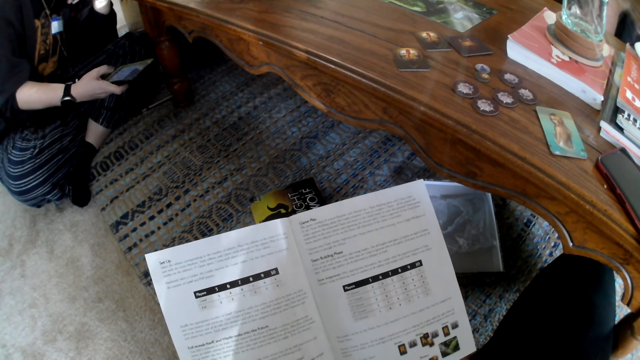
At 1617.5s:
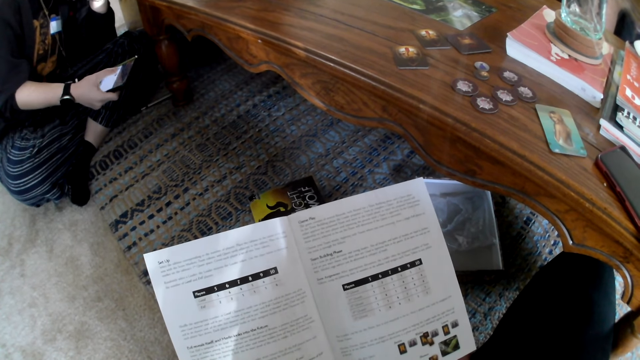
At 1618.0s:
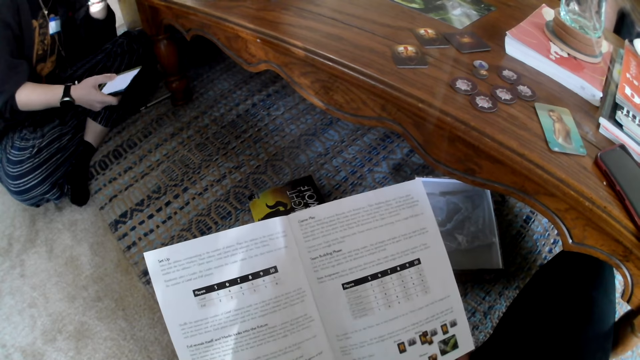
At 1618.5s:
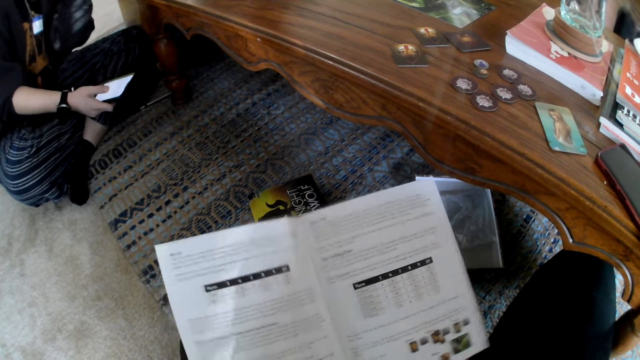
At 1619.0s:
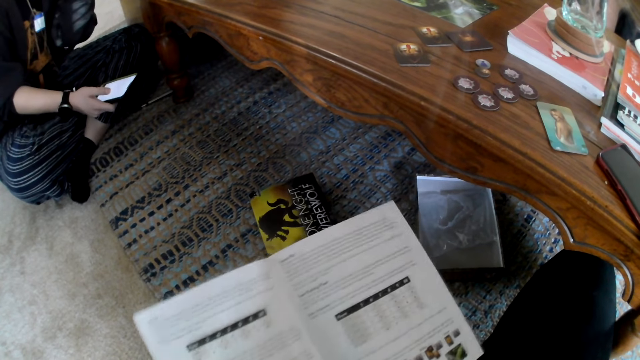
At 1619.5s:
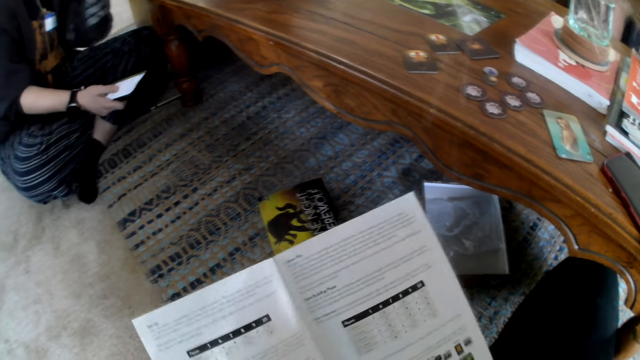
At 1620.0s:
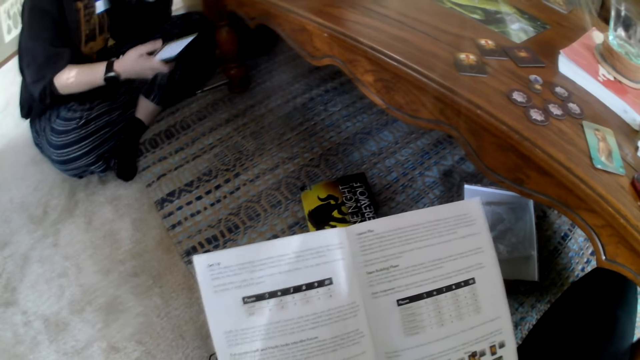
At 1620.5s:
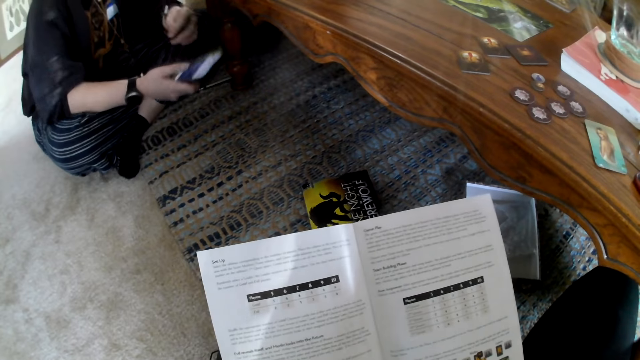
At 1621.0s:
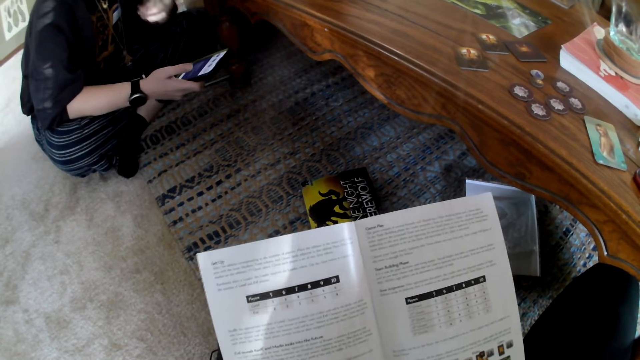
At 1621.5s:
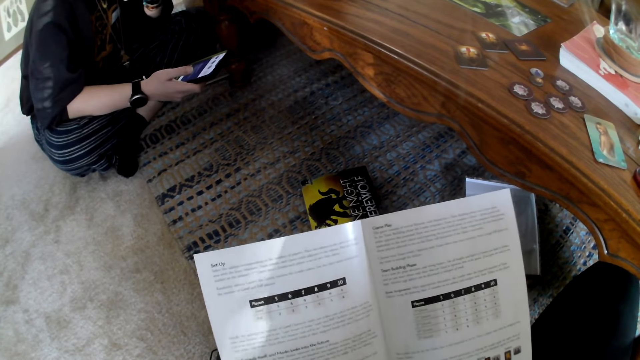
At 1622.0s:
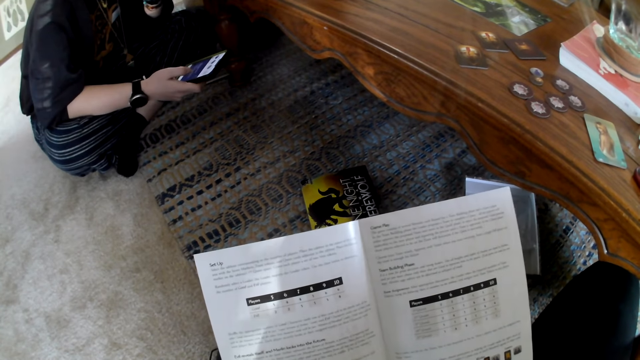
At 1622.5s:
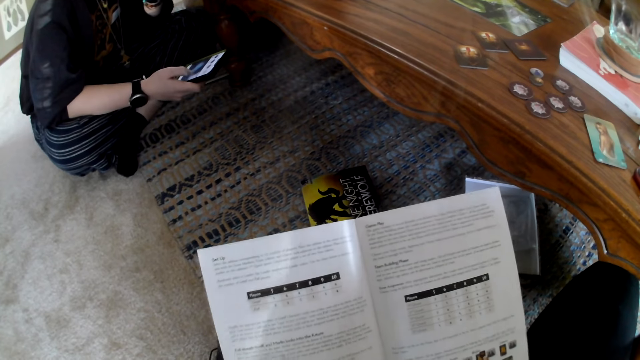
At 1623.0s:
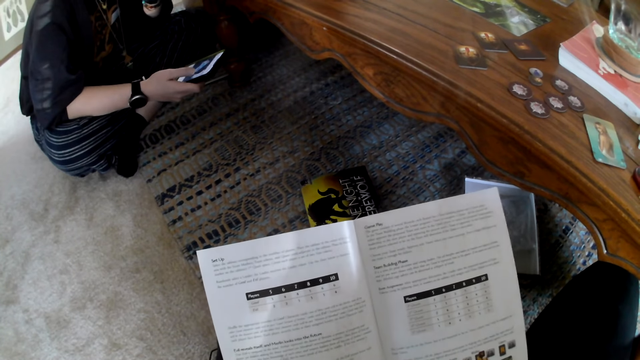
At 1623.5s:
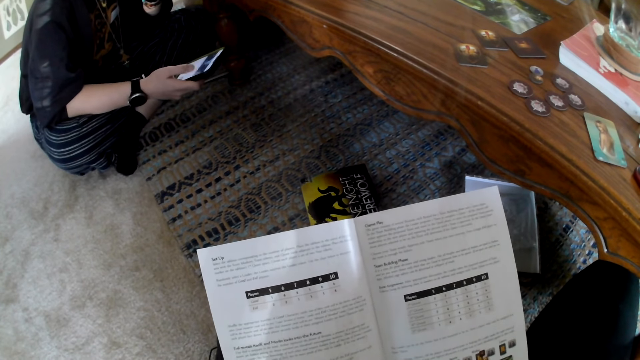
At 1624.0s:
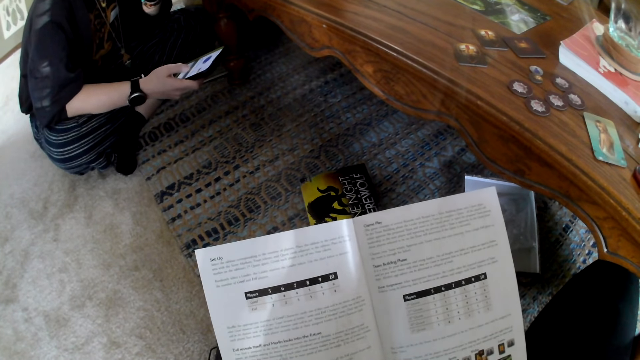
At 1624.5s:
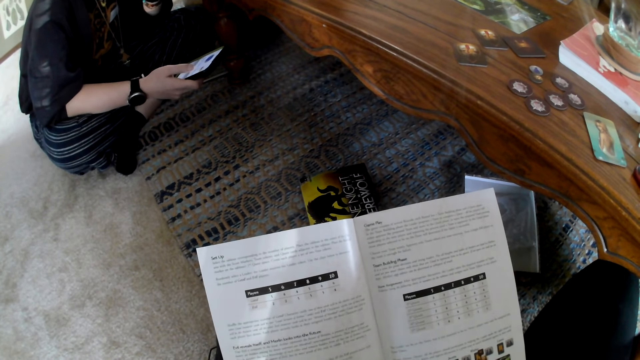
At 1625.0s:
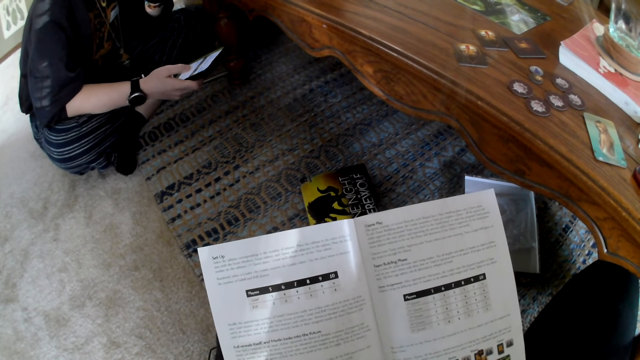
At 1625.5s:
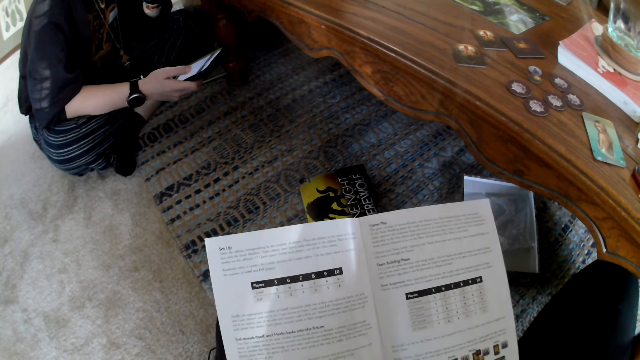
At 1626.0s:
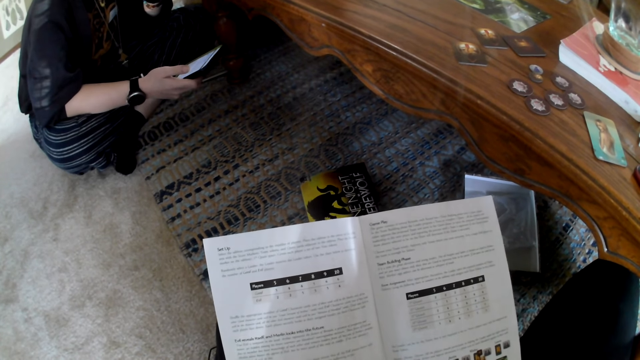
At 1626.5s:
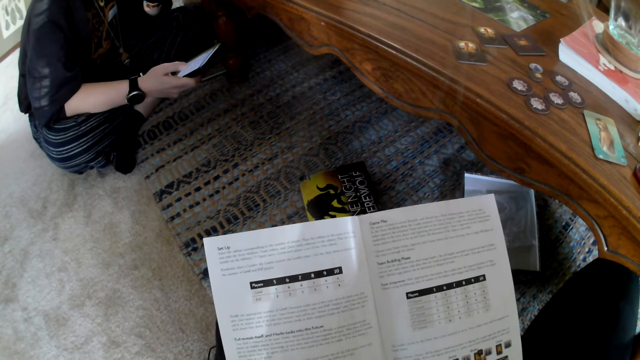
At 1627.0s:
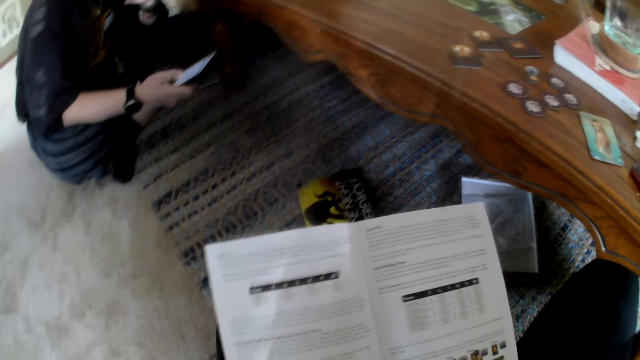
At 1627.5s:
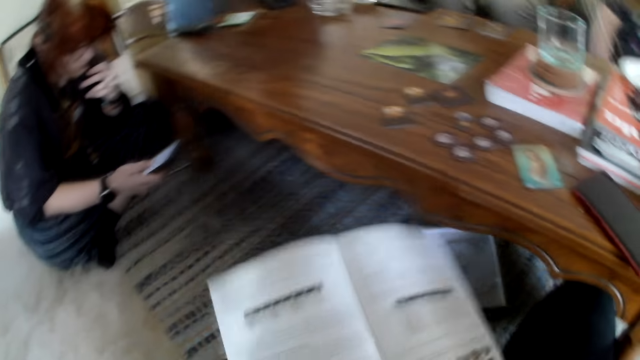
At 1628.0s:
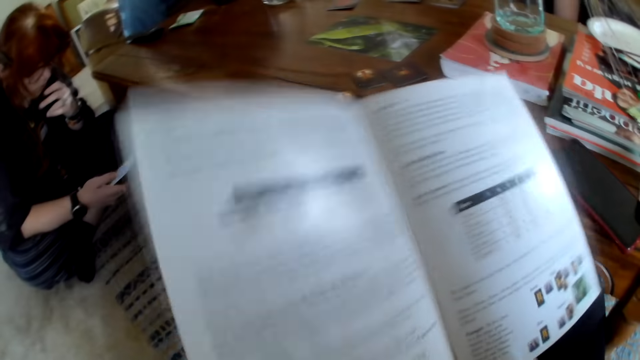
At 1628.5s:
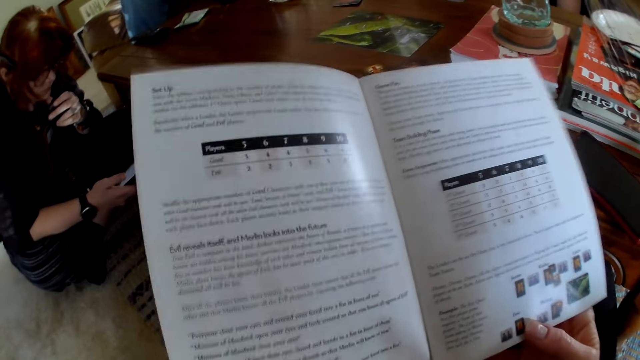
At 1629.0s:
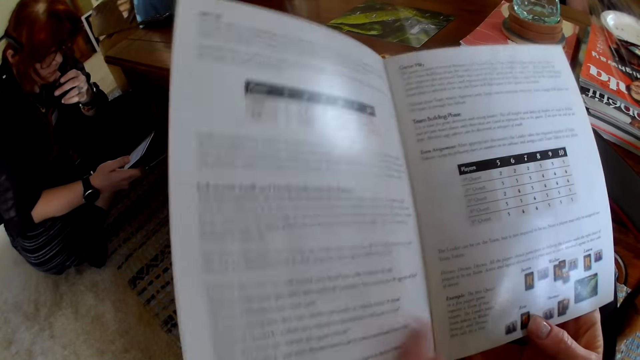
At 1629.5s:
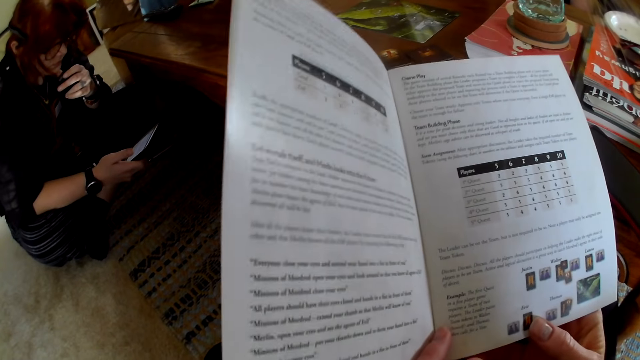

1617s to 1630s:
A woman scrolls the phone. The camera wearer reads the book.

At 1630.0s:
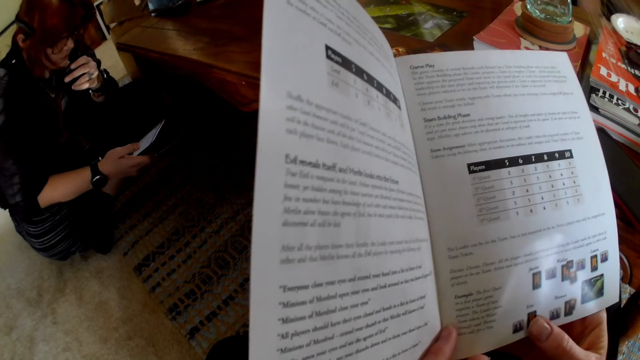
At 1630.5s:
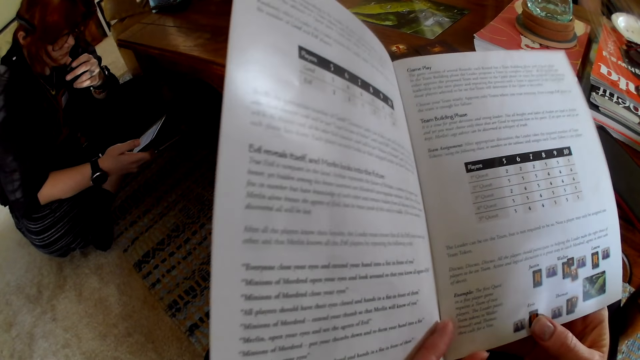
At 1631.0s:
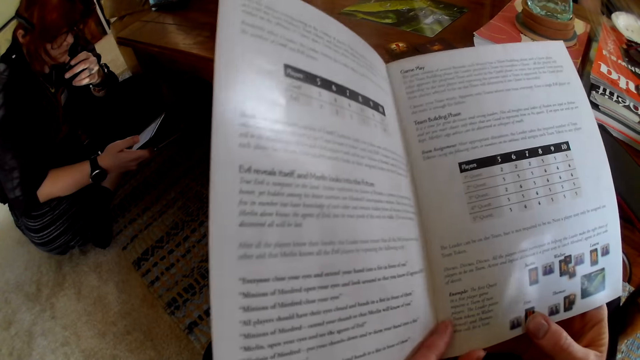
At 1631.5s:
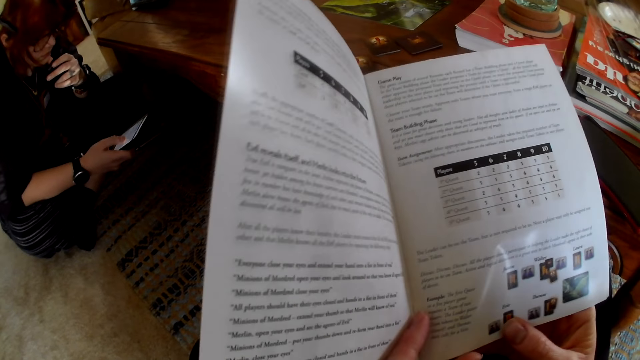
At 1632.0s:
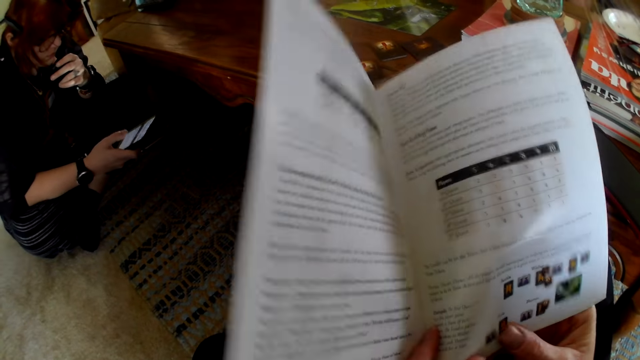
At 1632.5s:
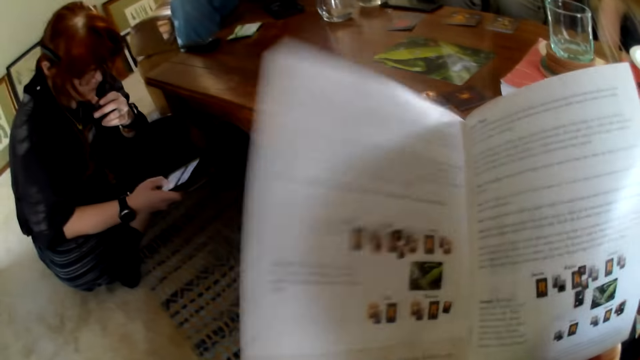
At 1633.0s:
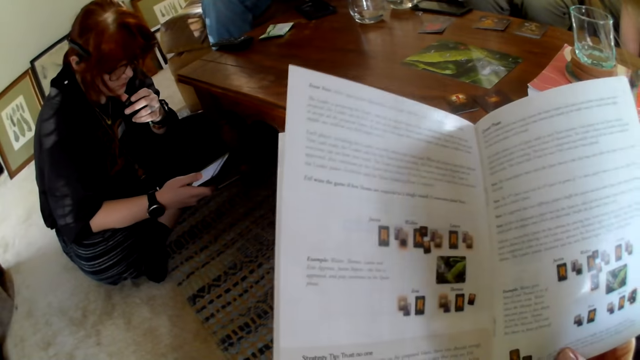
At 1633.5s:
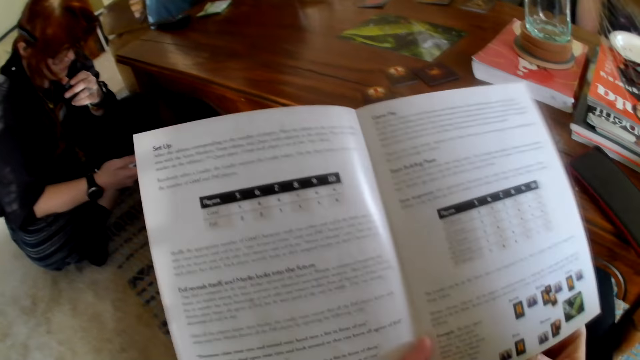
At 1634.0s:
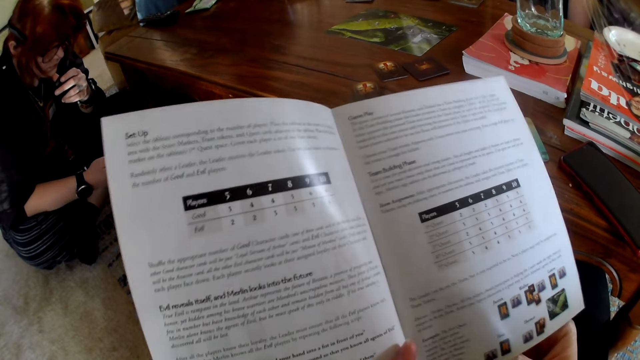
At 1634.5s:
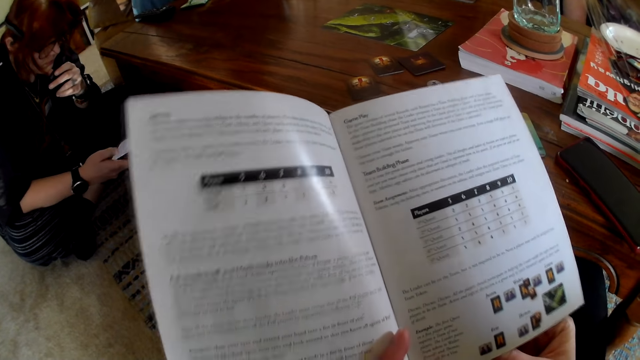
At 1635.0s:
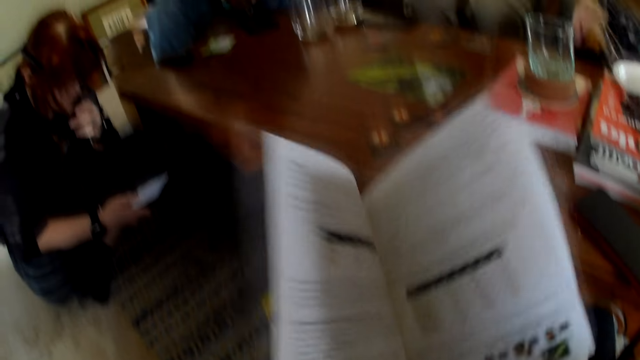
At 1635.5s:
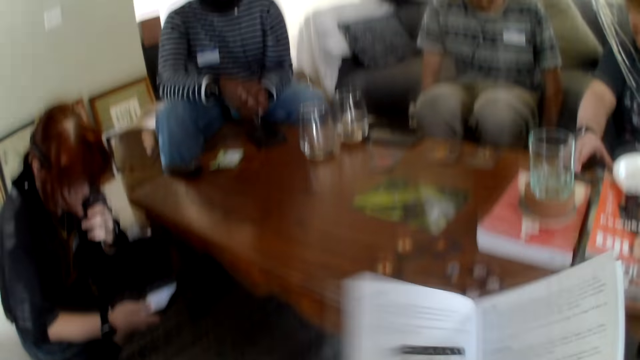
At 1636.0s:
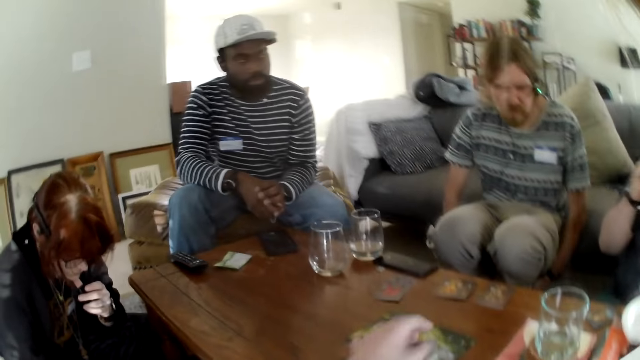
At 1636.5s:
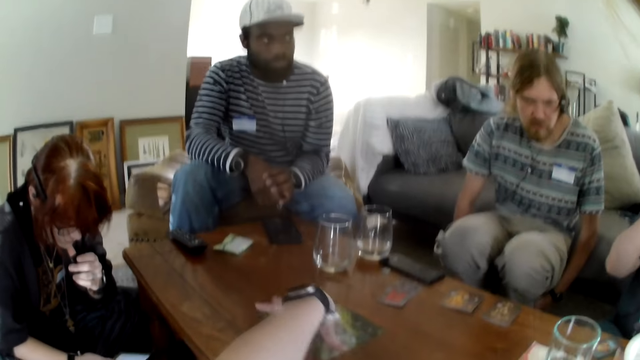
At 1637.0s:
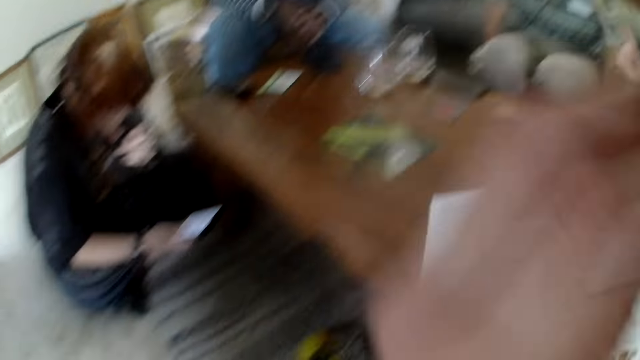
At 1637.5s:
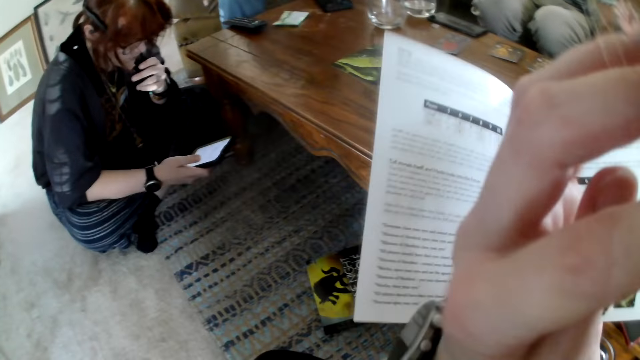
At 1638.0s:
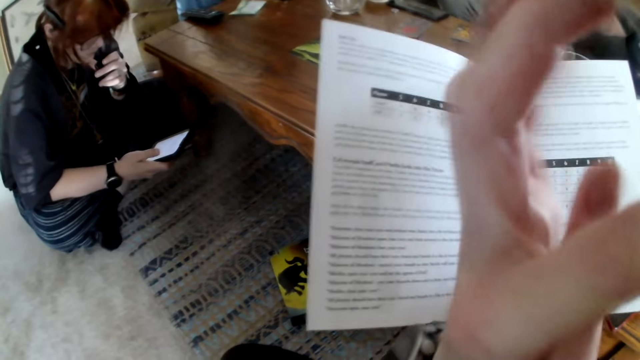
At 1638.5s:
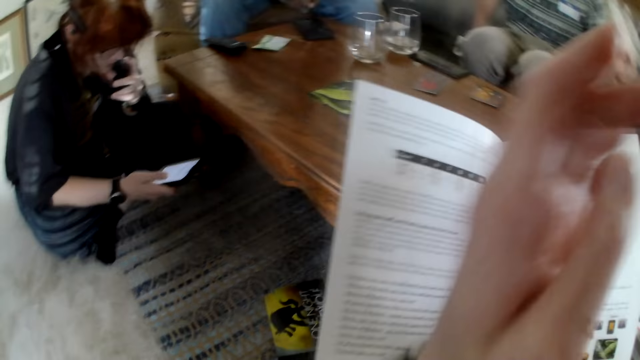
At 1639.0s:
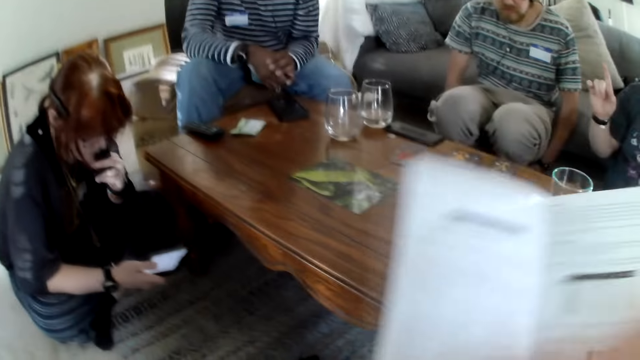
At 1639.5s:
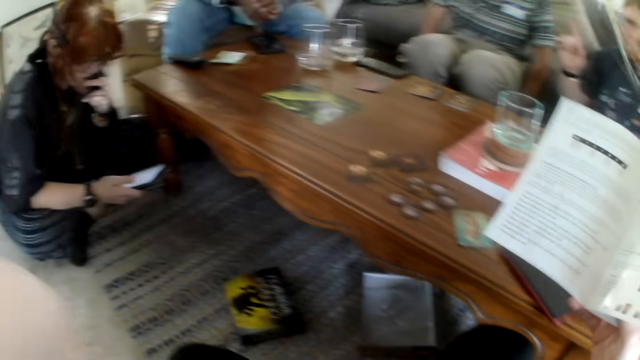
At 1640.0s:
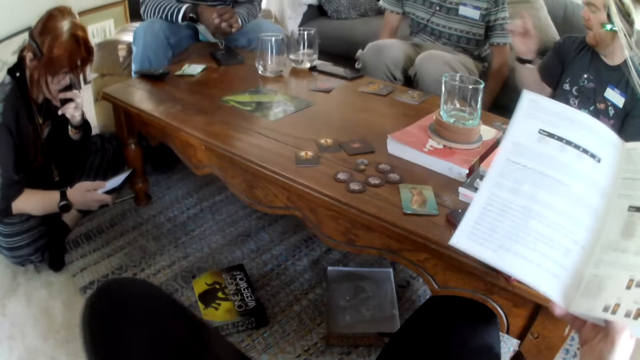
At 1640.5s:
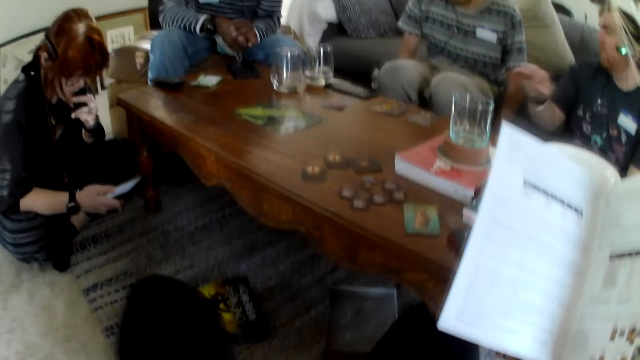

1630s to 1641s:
The camera wearer scrolls the book. They open the page on the book. A man talks. The camera wearer reads the book. The man moves the hand. The camera wearer moves the hand. They touch the camera, and touch the face. The man talks. The camera wearer talks. The man moves the hand.
